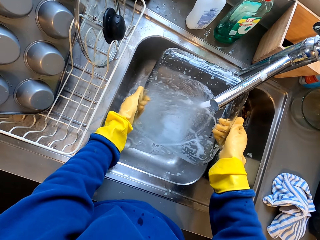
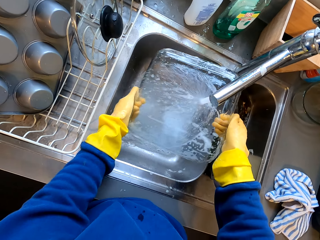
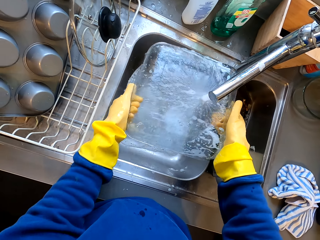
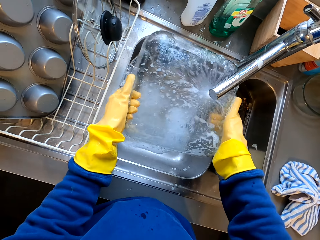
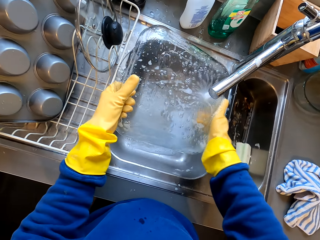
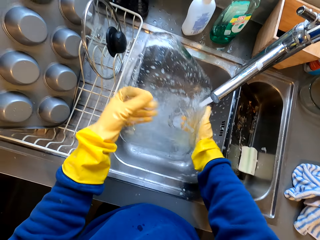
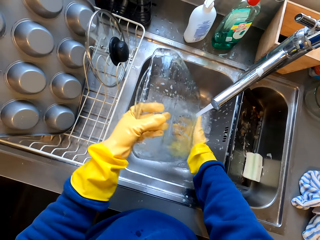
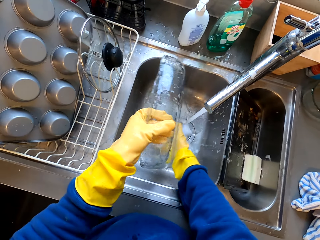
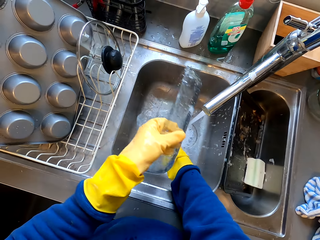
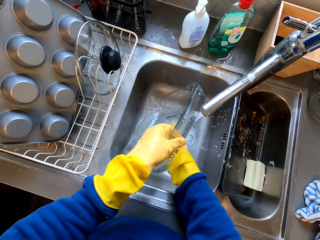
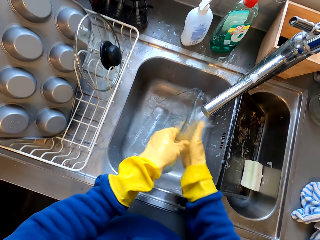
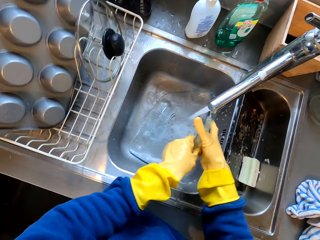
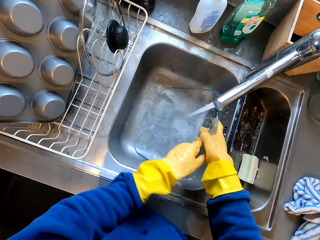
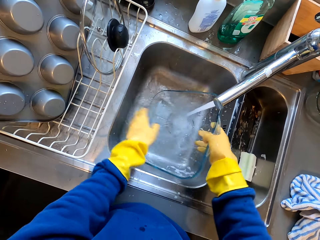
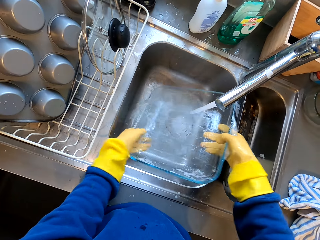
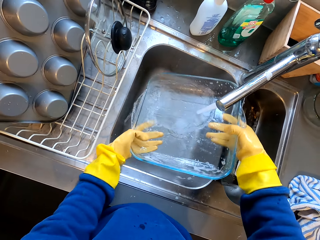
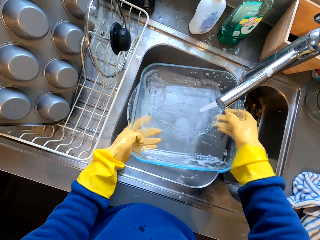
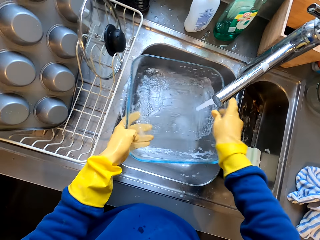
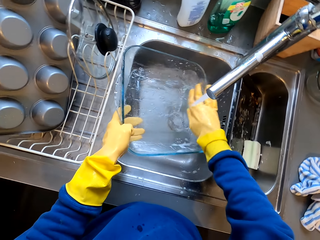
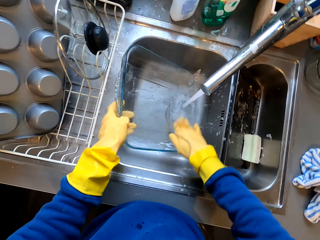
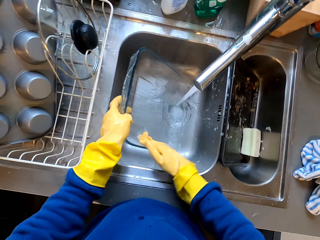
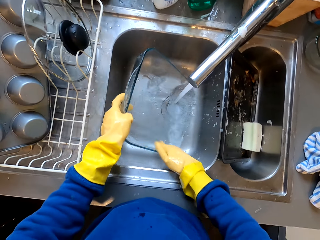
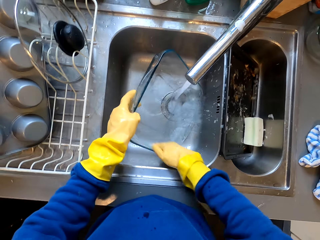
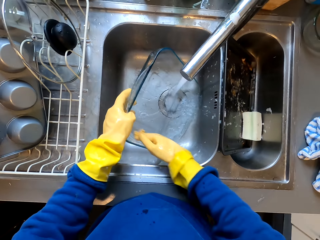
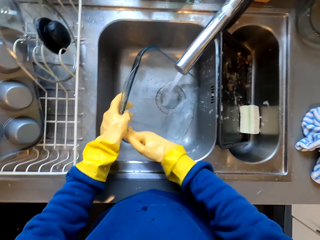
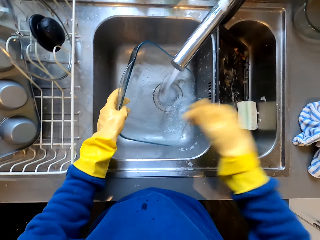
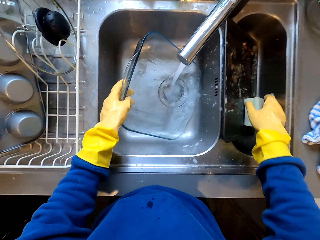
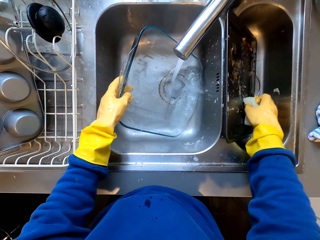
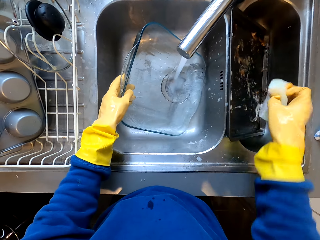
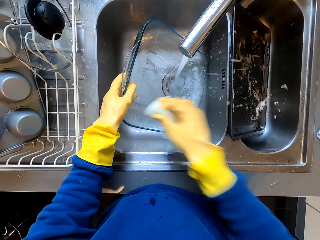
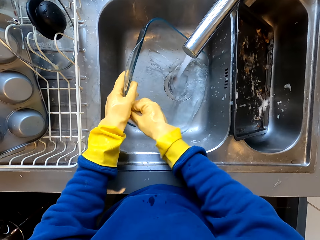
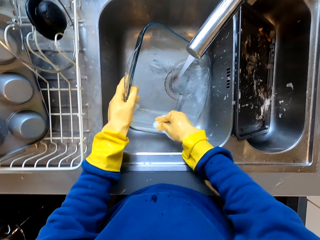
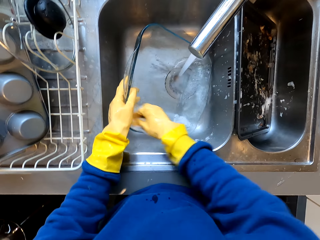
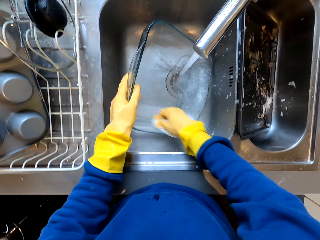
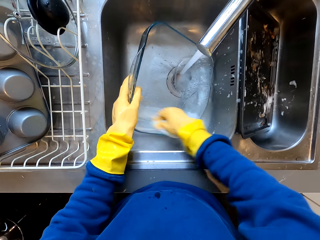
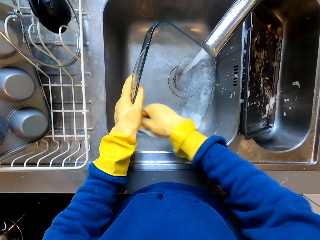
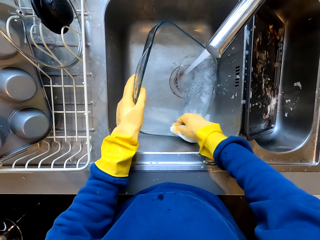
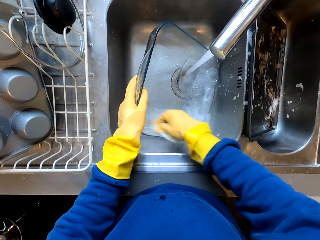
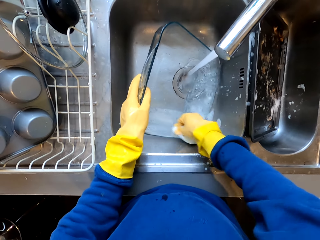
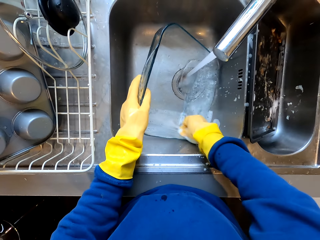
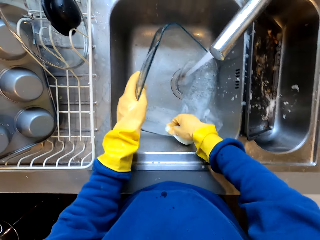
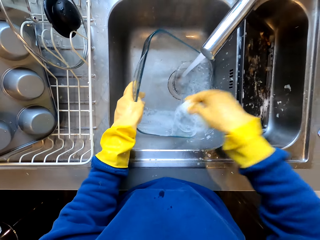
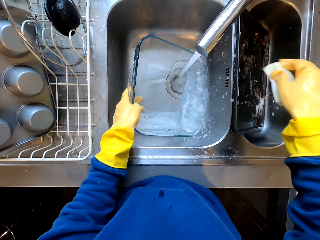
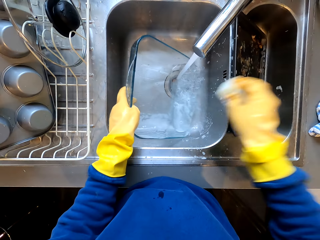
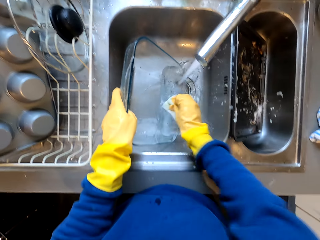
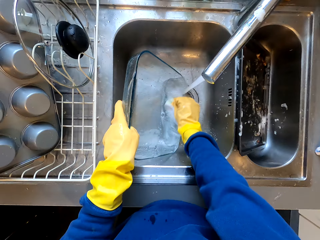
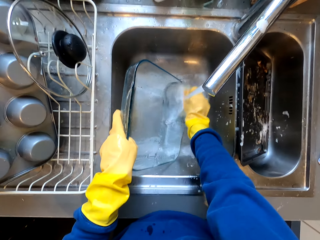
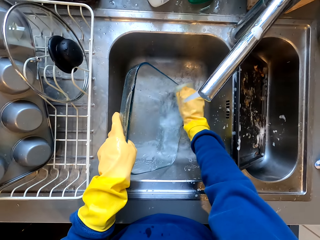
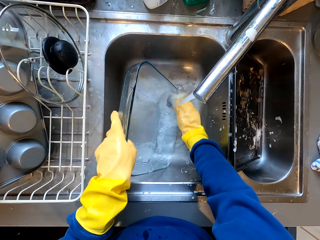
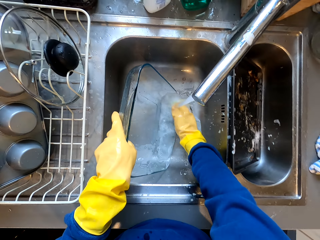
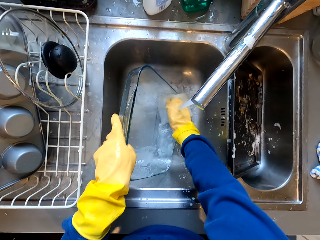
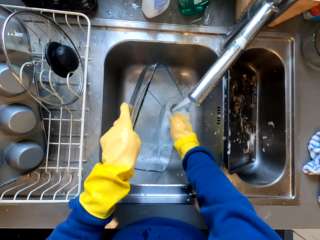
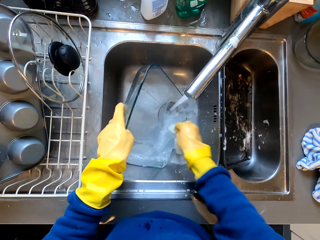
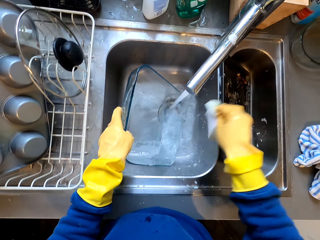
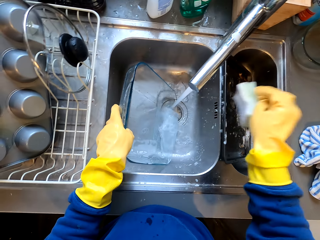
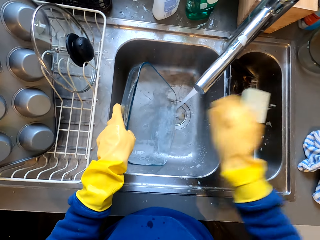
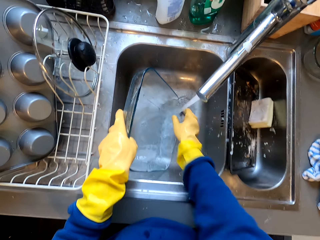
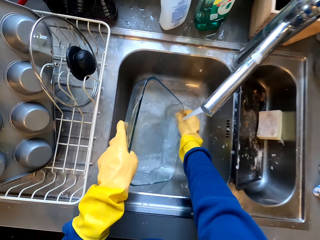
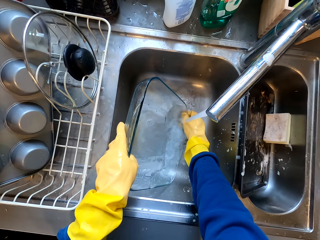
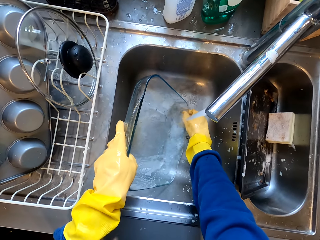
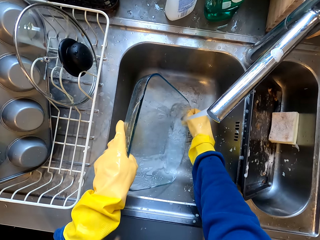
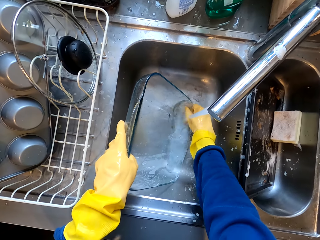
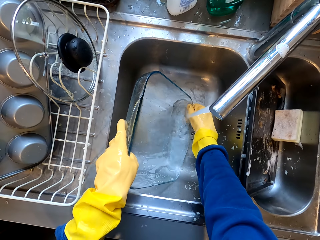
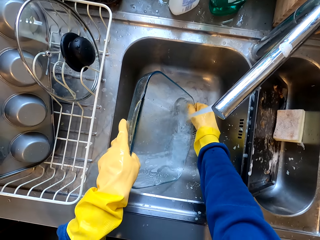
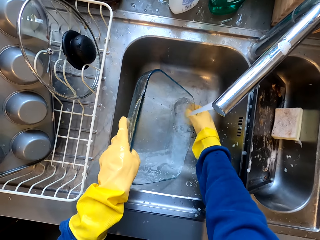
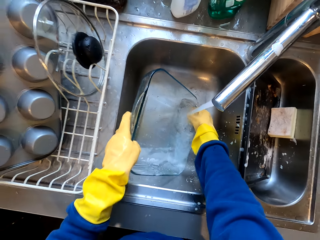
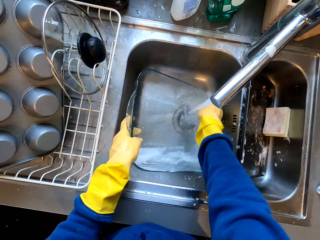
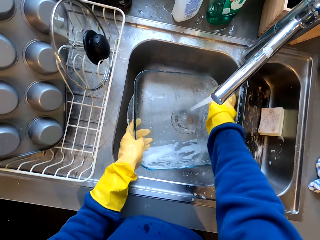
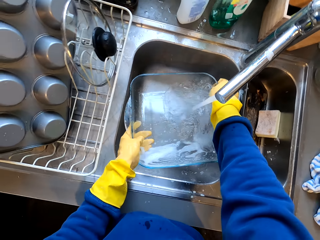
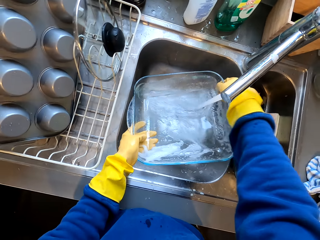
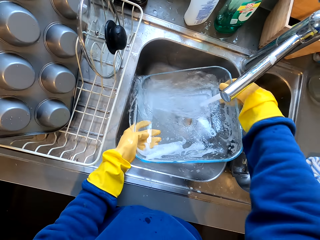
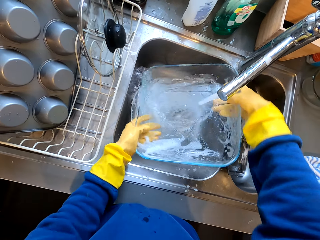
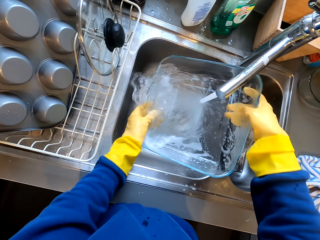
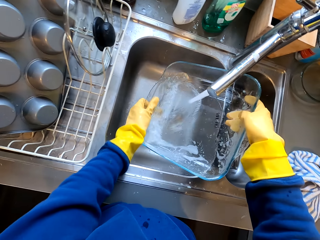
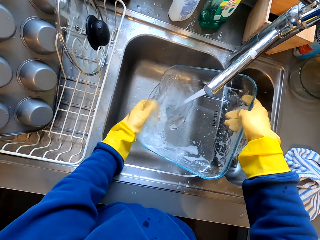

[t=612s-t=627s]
The camera wearer picks up the dish sponge from the sink. He cleans the serving dish with the dish sponge in the sink. He lifts his left hand. He lifts the dishwashing sponge. He drops the sponge in the sink. He rinses the dish. He cleans the serving dish in the sink.

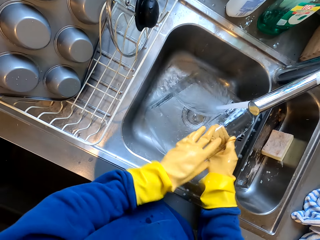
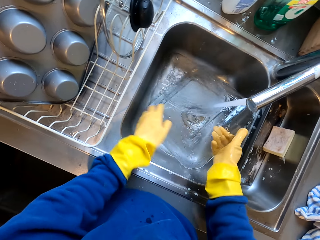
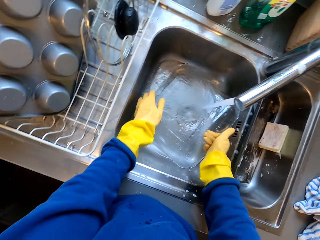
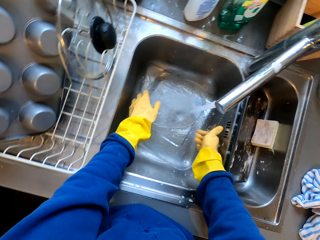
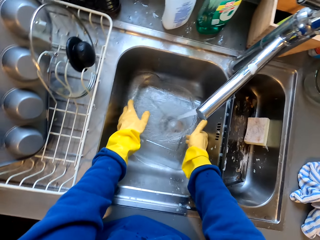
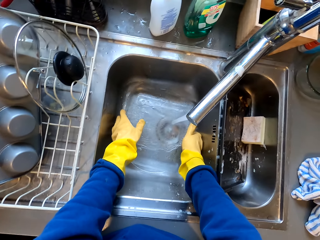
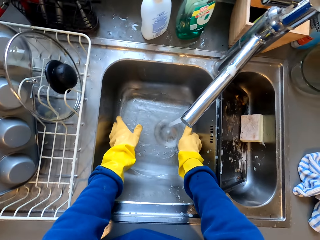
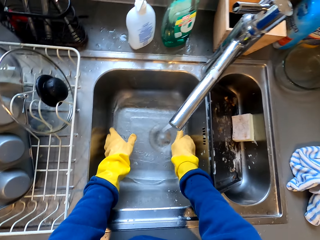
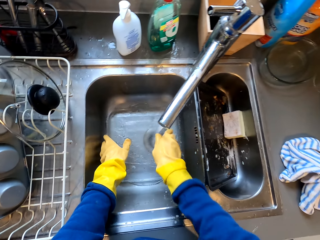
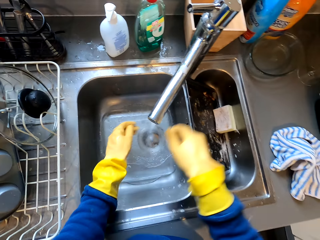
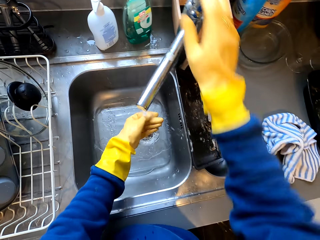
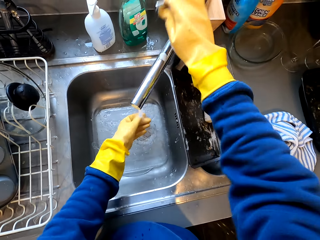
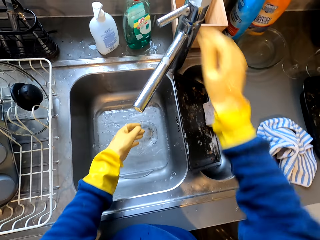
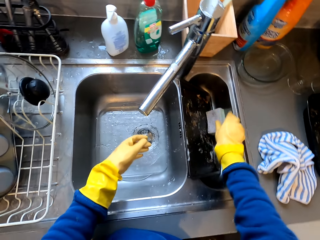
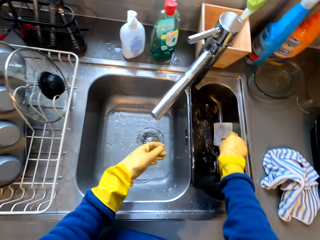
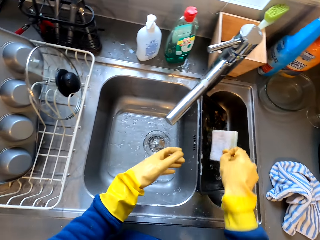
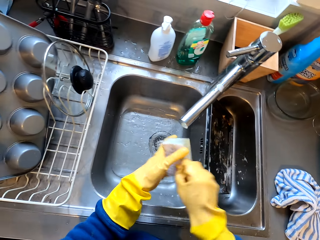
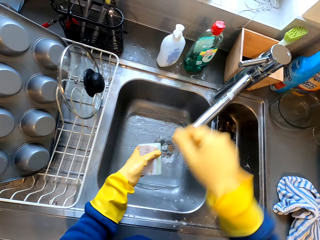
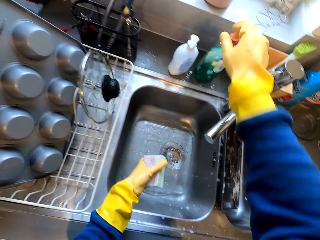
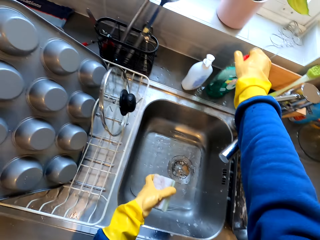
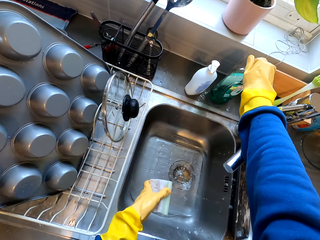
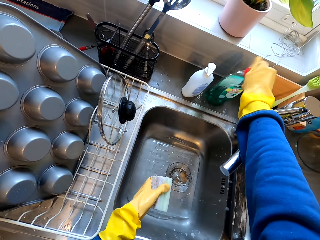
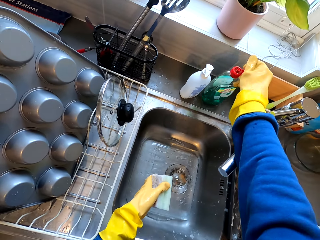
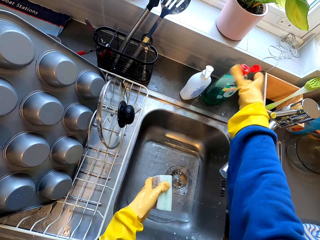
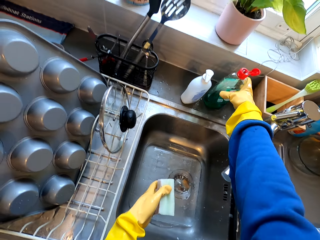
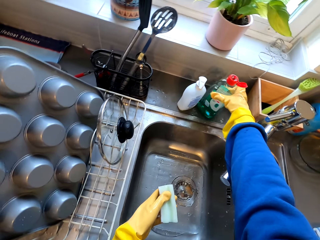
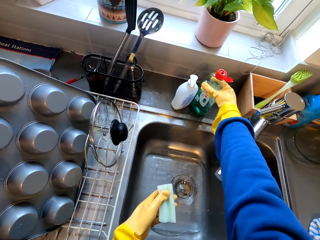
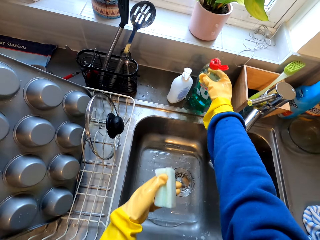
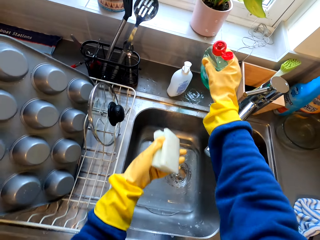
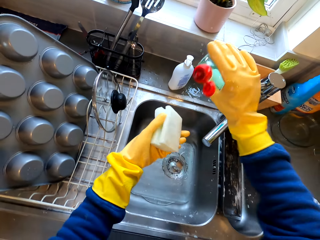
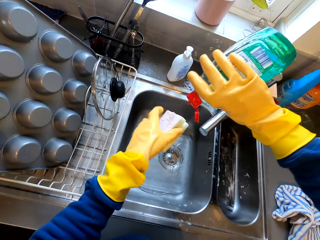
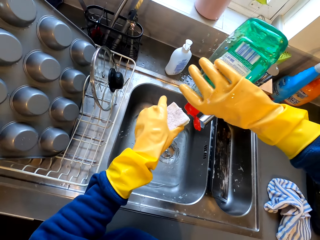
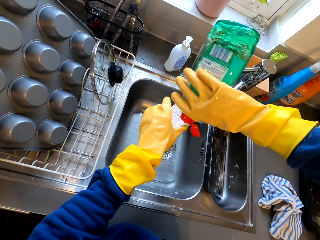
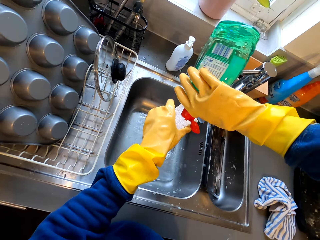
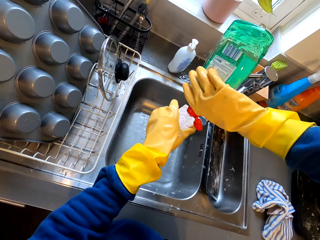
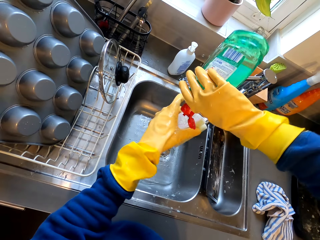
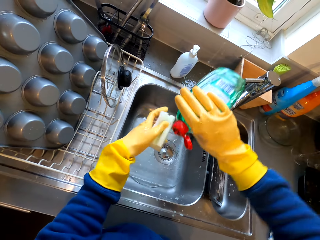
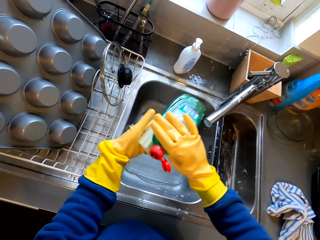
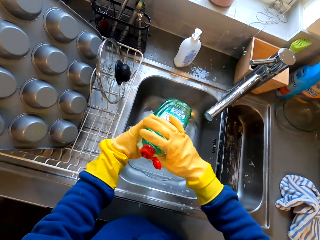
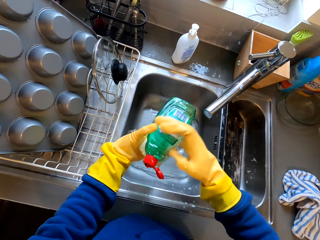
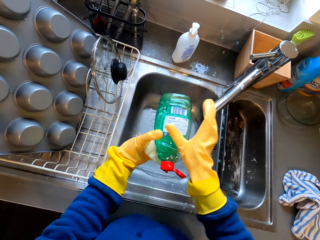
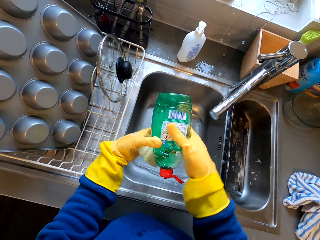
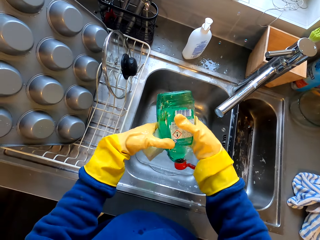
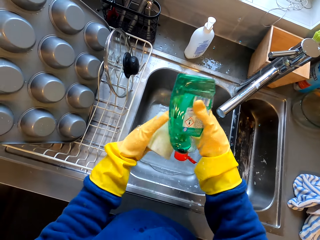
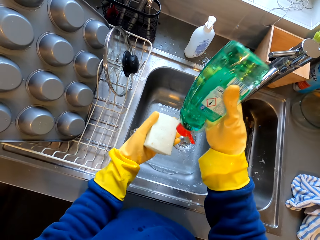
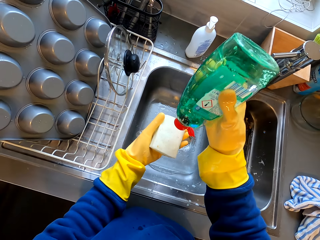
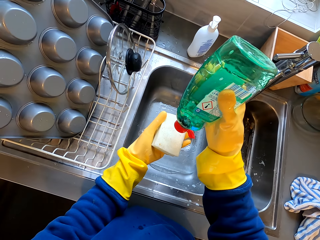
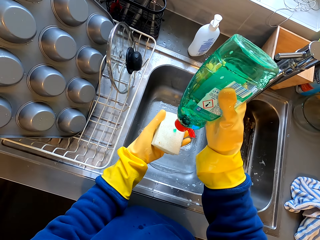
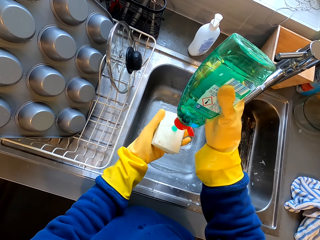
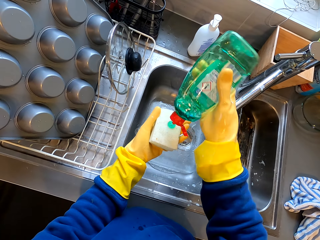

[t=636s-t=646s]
The camera wearer lifts both hands. They turn off the tap using the right hand. They pick up the dish sponge from the sink. They hold the sponge using both hands. They open the dishwashing liquid bottle using the right hand. They pick up the bottle of soap from the sink. They tilt the dishwashing liquid bottle downwards. They pour the soap in the dish sponge. They hold both the dishwashing sponge and the liquid.
